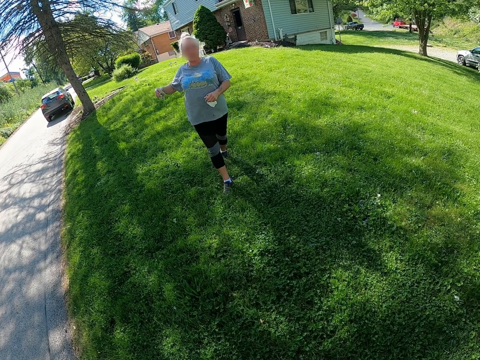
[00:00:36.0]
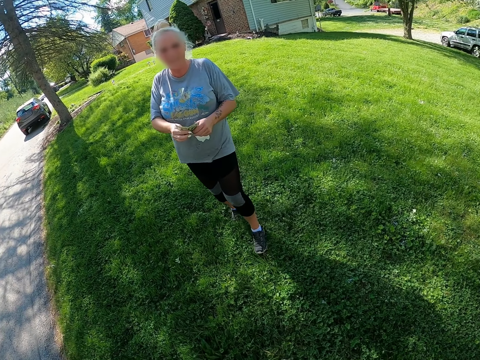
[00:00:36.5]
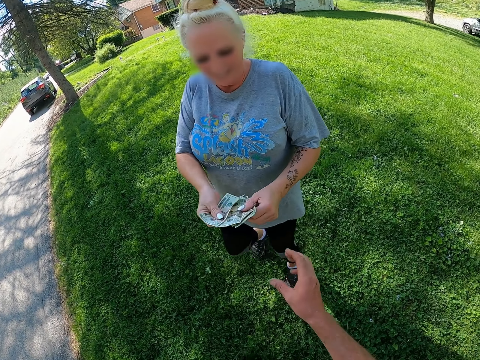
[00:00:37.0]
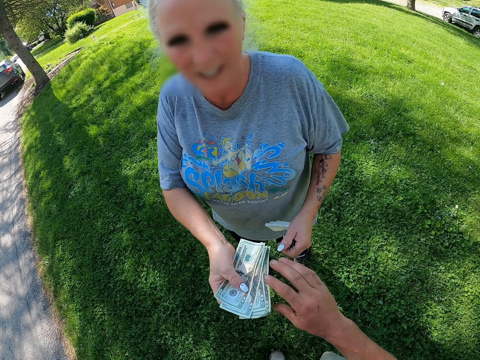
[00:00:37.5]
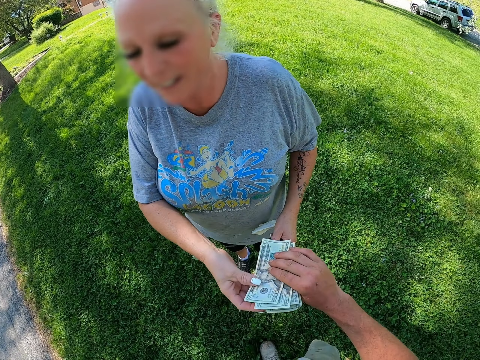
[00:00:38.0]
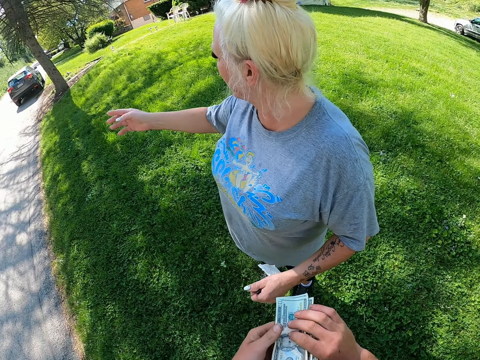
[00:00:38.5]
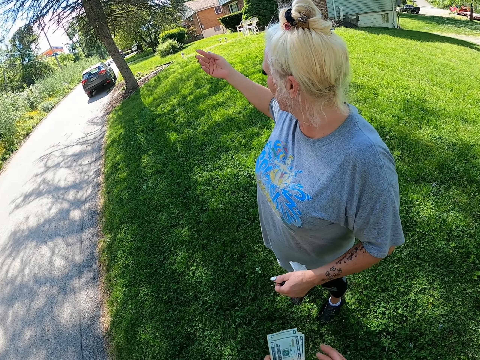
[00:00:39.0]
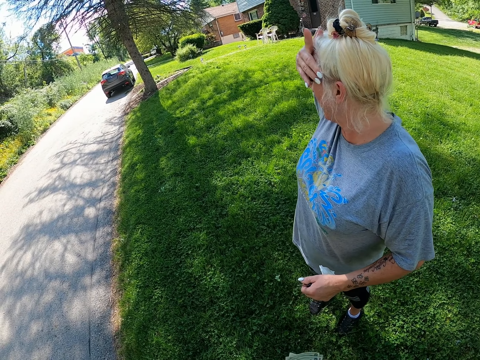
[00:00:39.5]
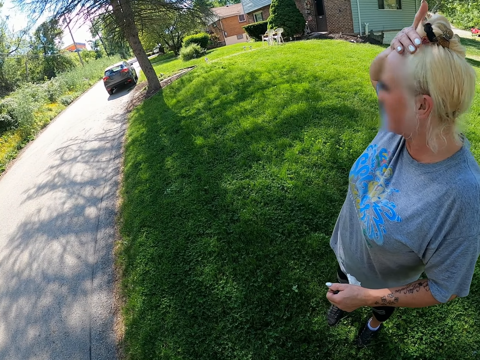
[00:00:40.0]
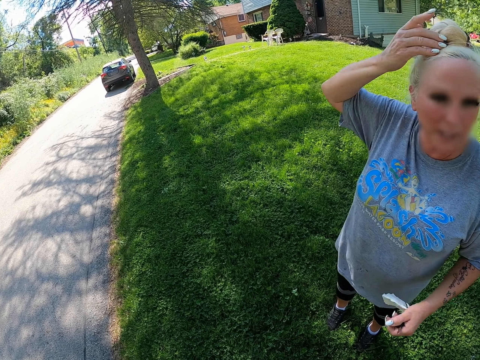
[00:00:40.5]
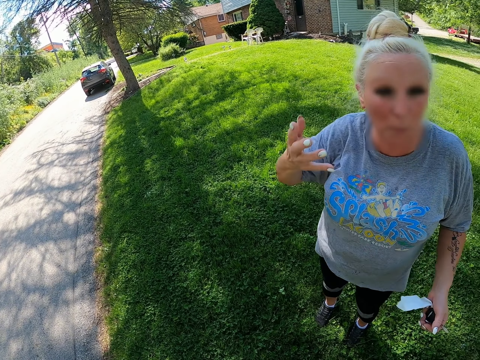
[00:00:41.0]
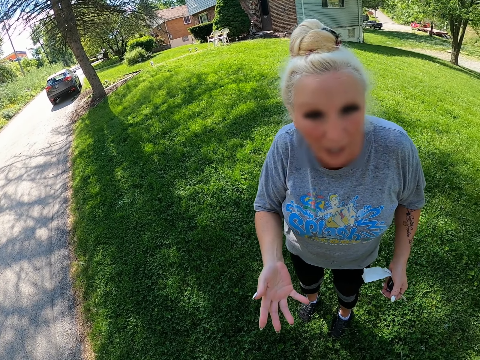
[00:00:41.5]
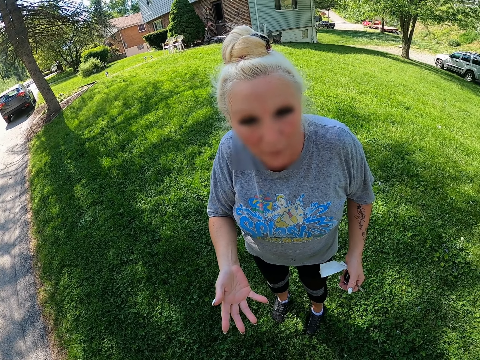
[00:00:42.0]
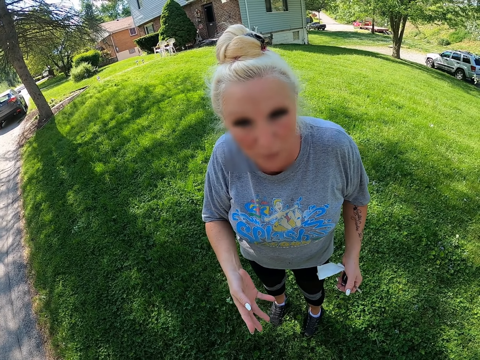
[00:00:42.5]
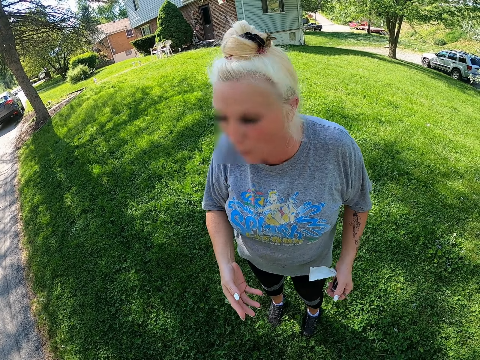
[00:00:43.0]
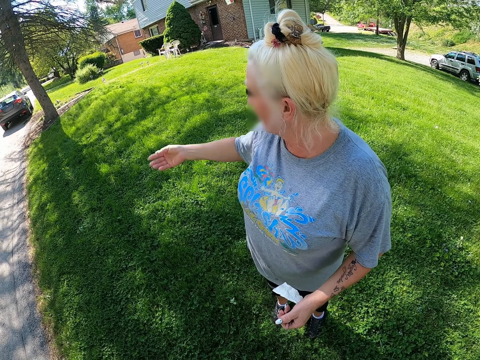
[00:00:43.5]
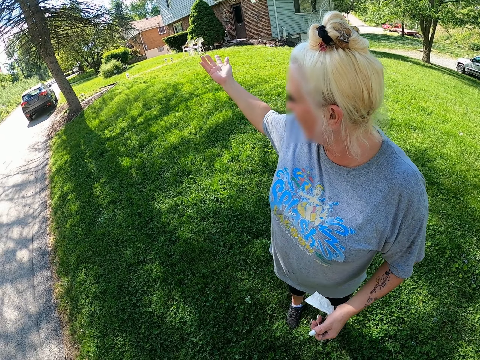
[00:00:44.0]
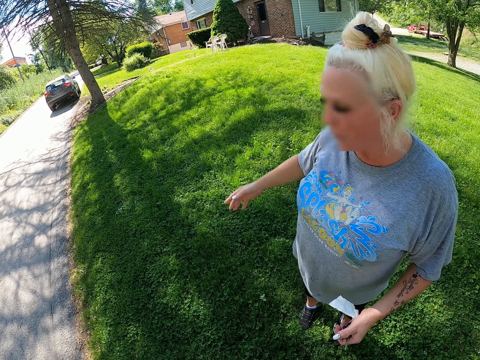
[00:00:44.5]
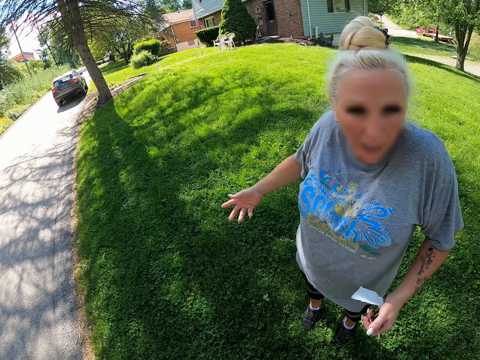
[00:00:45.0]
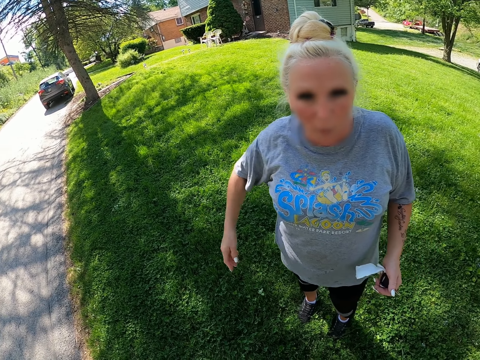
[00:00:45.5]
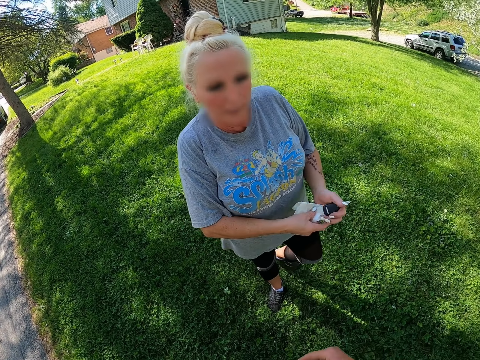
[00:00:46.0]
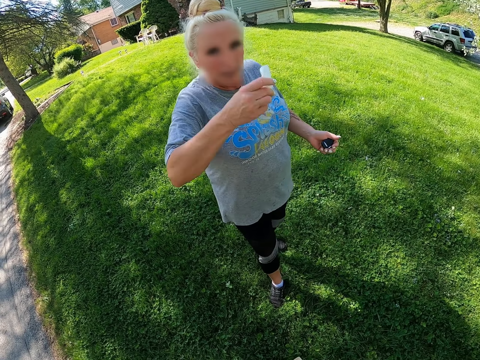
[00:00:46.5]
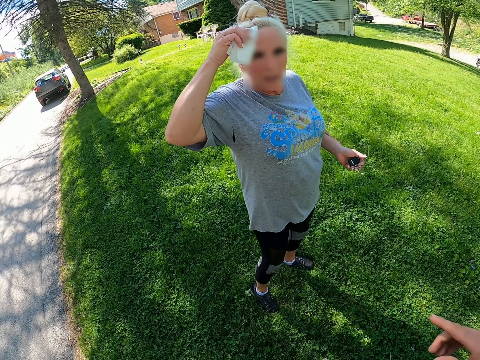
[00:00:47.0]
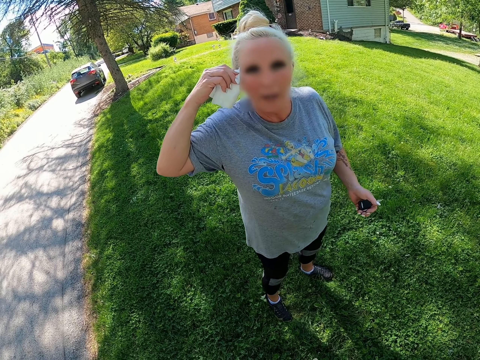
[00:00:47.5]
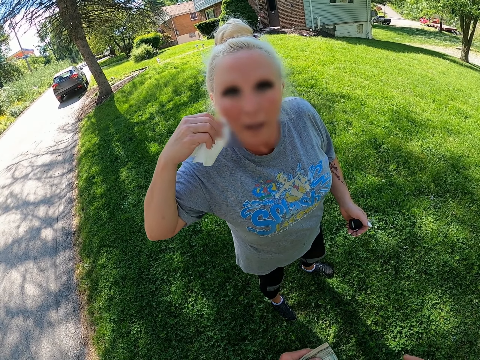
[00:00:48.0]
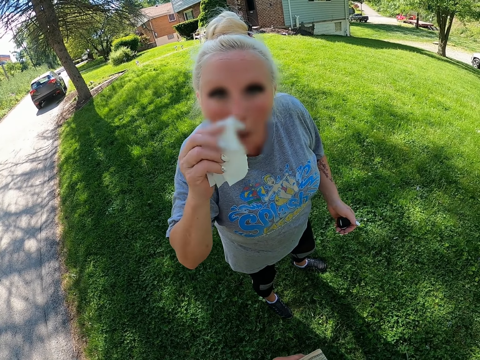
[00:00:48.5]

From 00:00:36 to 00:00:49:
A woman hands the camera wearer money. The camera wearer speaks to the woman. The woman speaks to the camera wearer. The woman looks around.

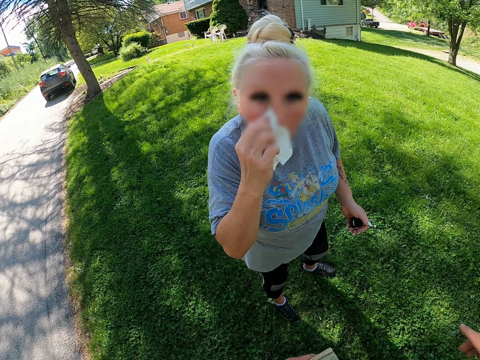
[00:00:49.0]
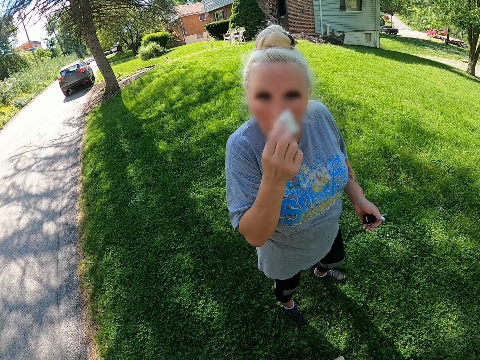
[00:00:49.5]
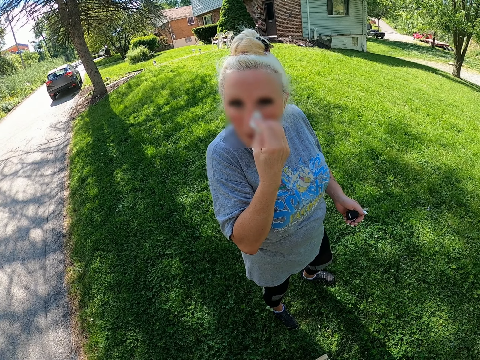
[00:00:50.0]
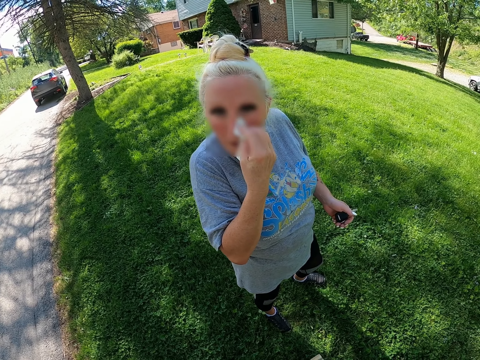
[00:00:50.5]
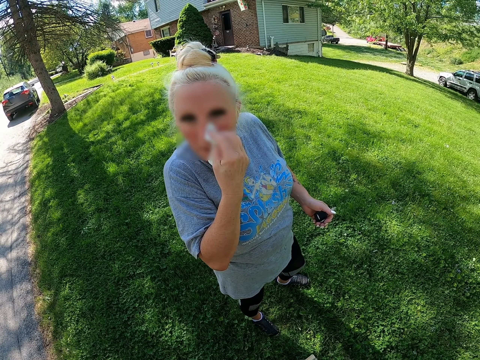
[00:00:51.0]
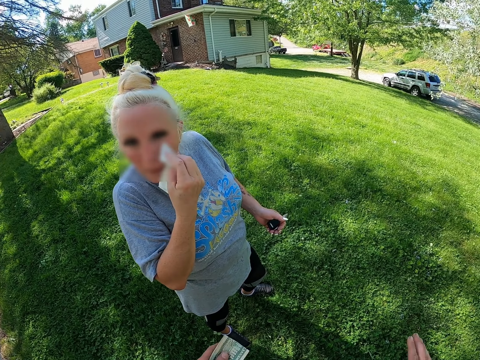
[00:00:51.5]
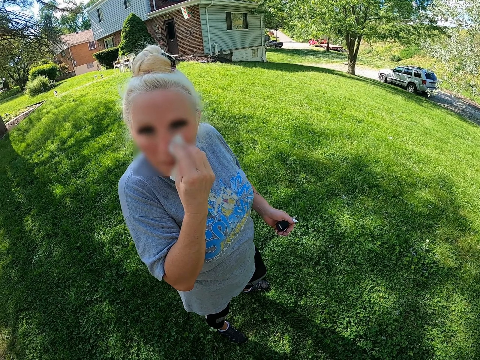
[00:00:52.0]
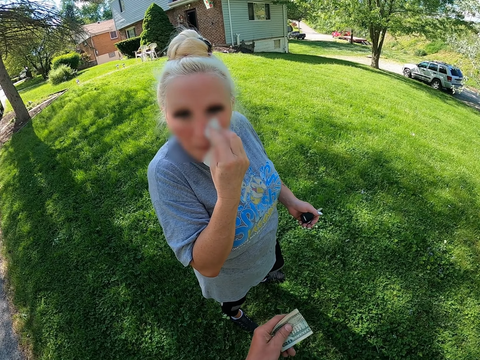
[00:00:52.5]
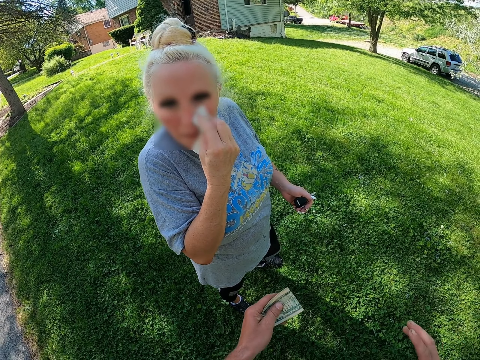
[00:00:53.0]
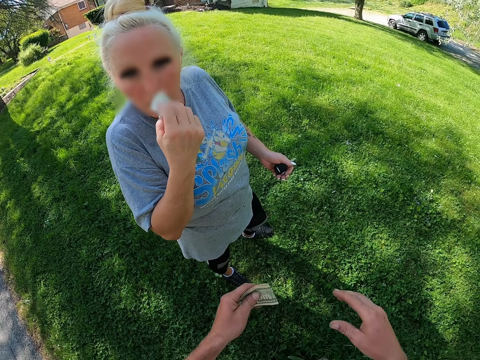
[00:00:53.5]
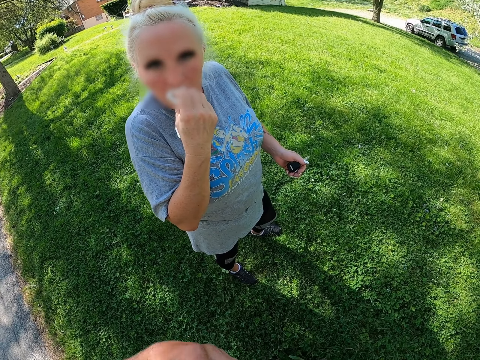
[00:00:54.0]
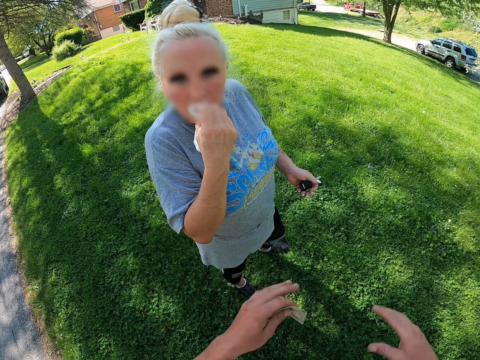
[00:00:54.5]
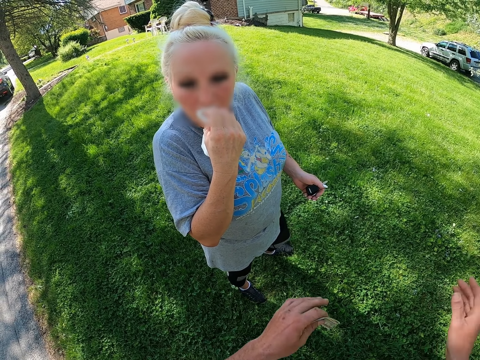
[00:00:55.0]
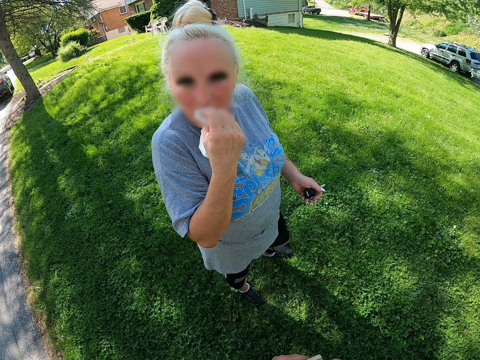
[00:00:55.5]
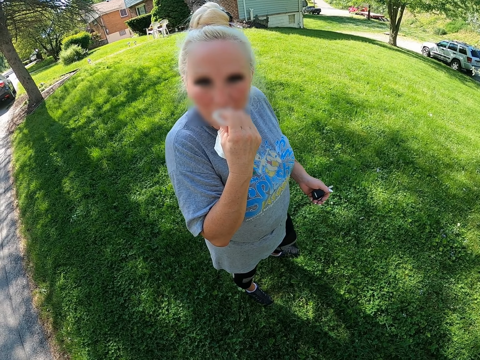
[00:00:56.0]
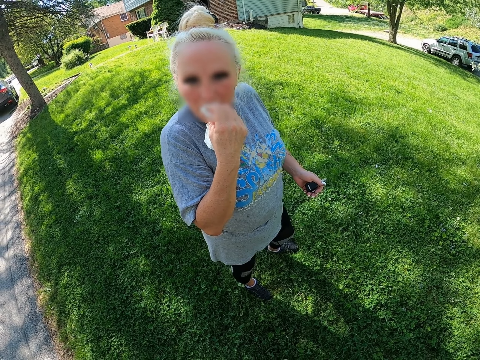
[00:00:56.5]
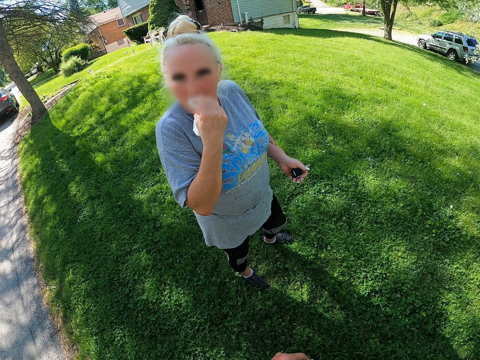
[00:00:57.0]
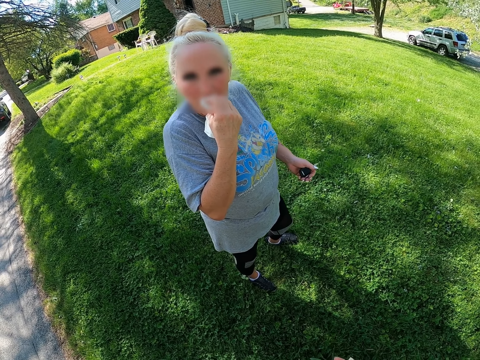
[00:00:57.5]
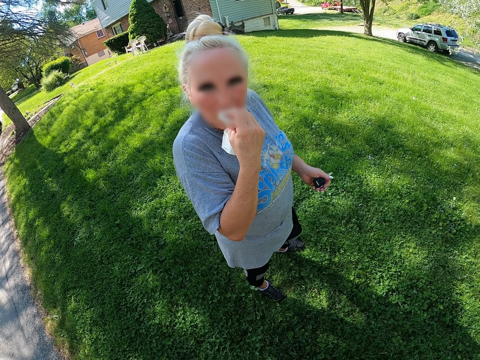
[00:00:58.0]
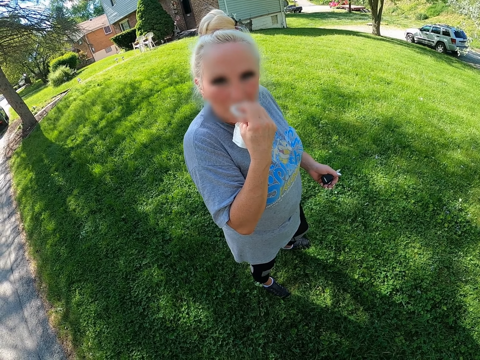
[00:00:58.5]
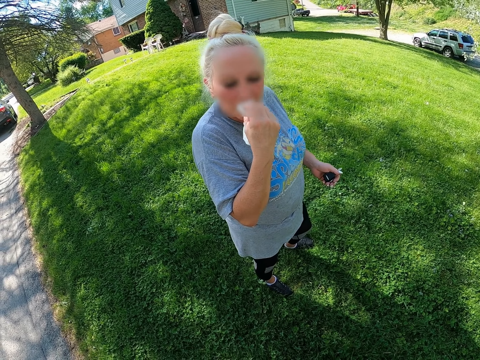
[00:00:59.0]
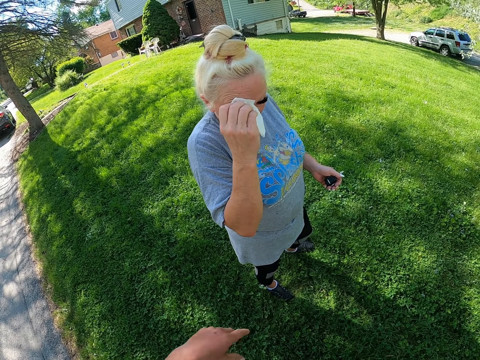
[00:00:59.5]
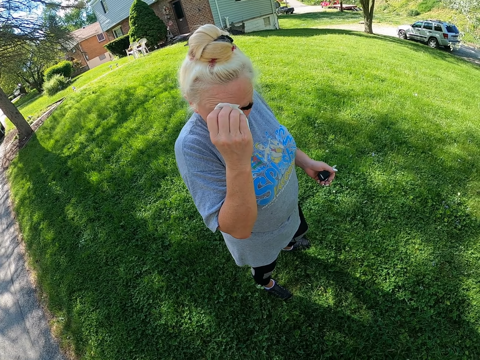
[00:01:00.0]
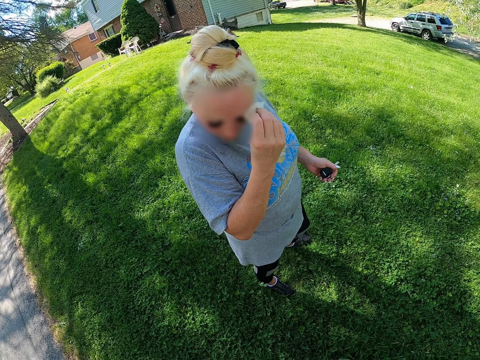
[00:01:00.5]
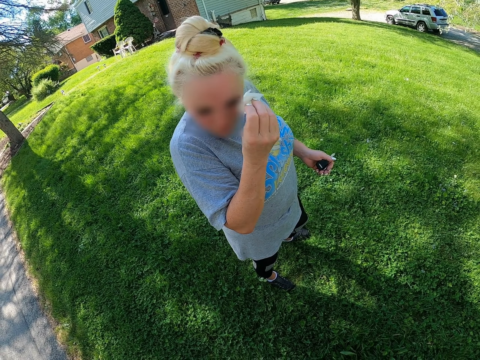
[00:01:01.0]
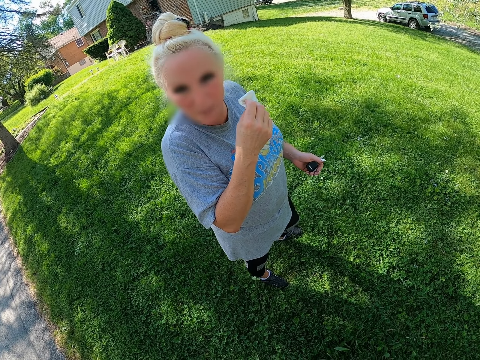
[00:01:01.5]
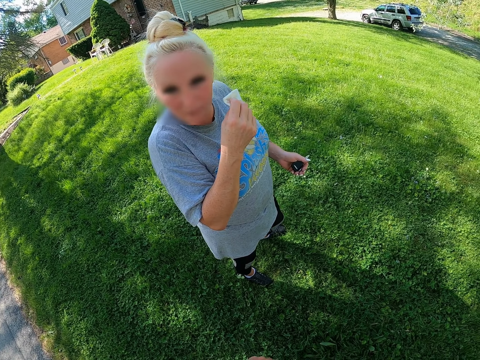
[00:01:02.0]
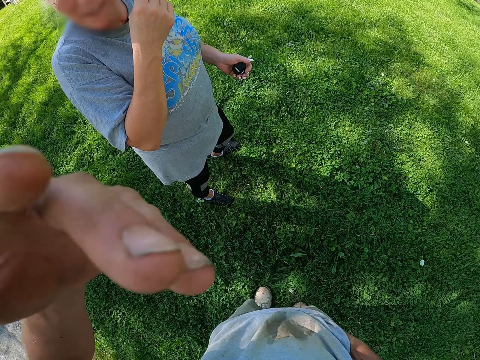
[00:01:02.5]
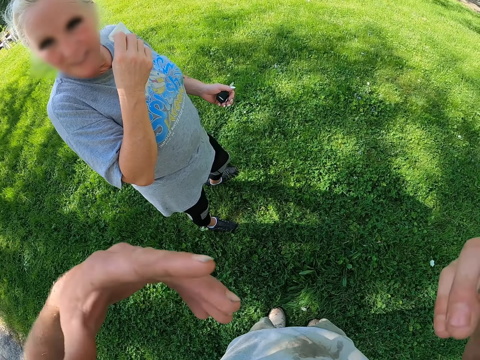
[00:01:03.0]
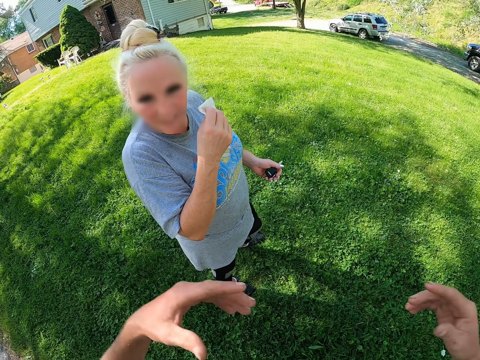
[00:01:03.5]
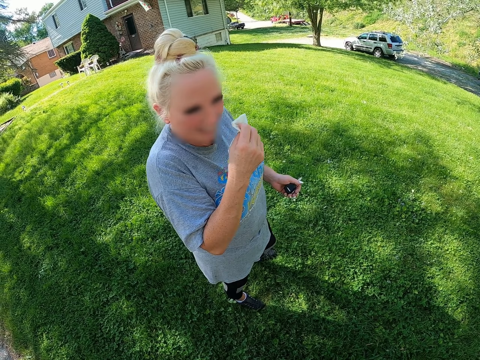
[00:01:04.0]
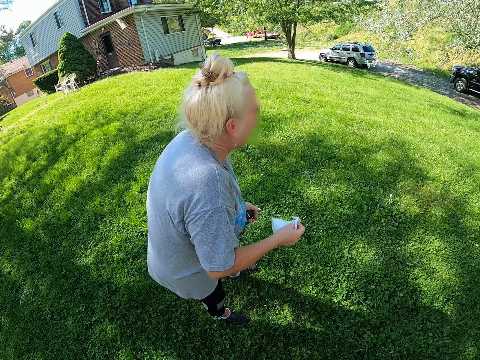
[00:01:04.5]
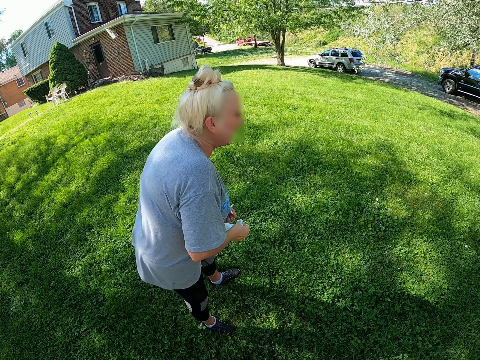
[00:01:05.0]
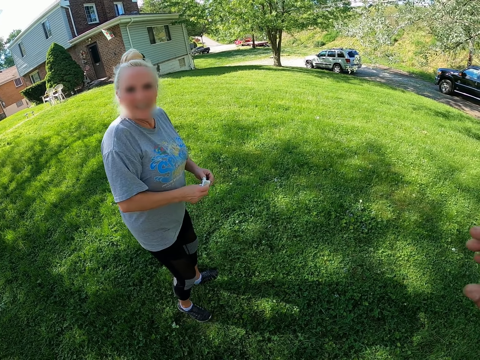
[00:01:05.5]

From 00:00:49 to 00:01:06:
The person wipes her face. The camera wearer holds the money on his hand. He moves the hands. The person wipes her face. The camera wearer puts up his hand and moves his hand.
